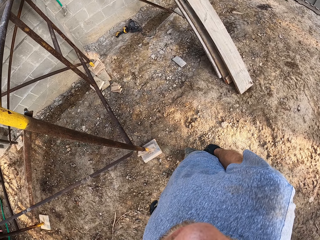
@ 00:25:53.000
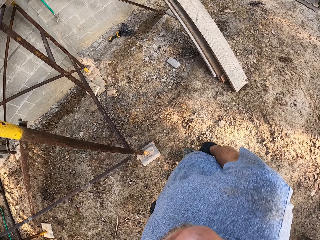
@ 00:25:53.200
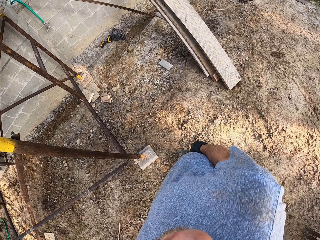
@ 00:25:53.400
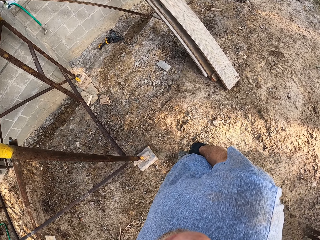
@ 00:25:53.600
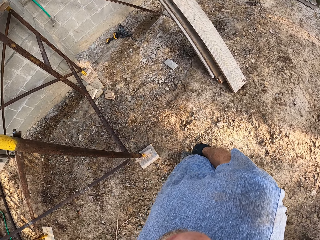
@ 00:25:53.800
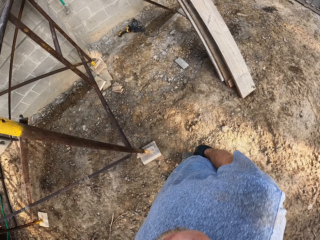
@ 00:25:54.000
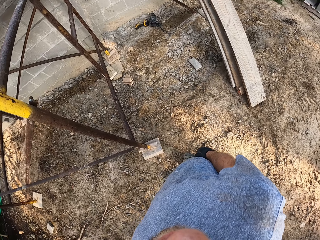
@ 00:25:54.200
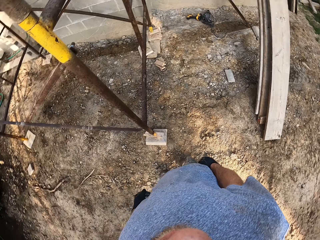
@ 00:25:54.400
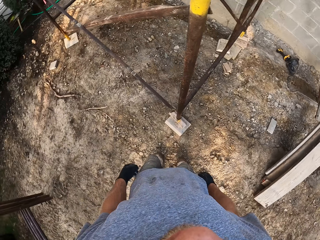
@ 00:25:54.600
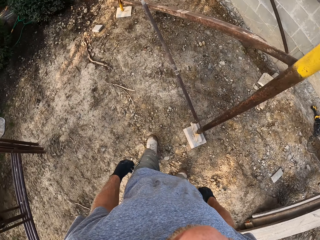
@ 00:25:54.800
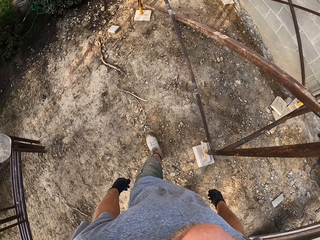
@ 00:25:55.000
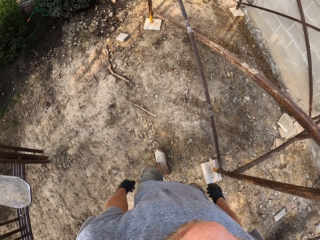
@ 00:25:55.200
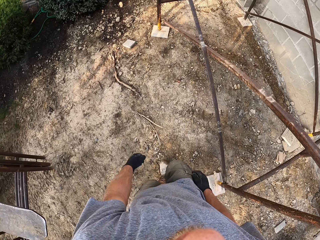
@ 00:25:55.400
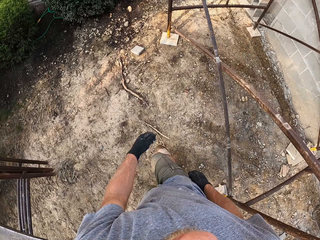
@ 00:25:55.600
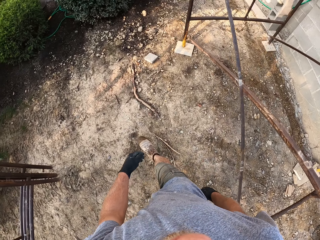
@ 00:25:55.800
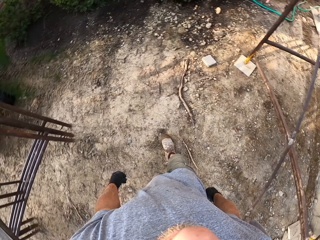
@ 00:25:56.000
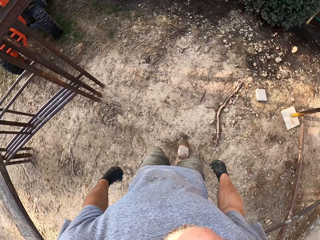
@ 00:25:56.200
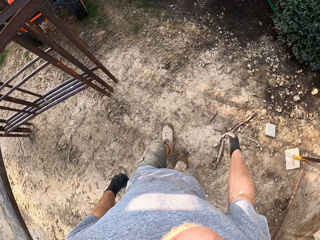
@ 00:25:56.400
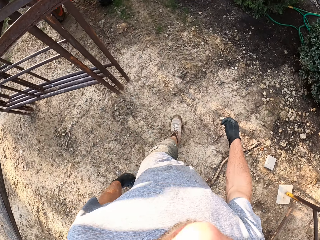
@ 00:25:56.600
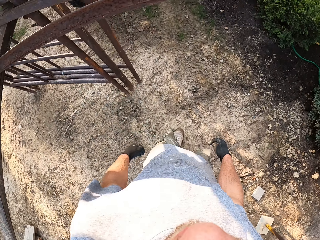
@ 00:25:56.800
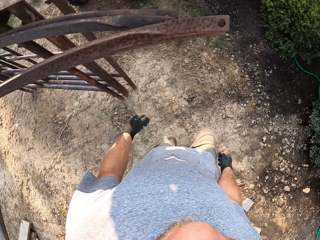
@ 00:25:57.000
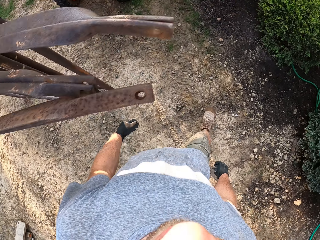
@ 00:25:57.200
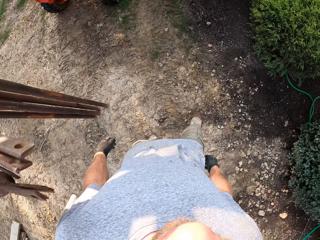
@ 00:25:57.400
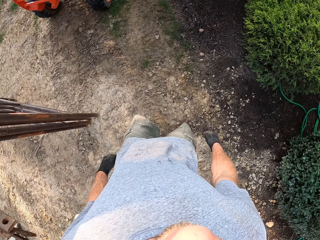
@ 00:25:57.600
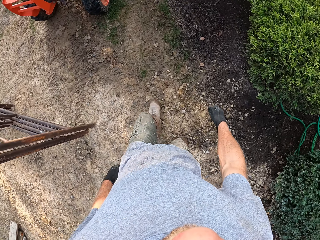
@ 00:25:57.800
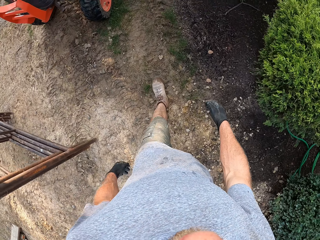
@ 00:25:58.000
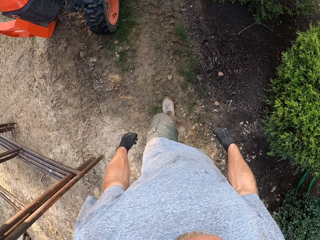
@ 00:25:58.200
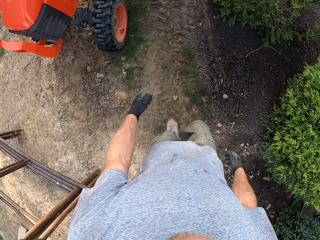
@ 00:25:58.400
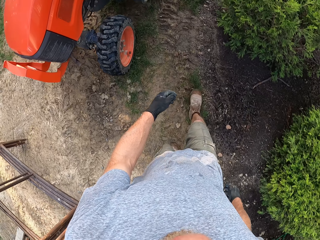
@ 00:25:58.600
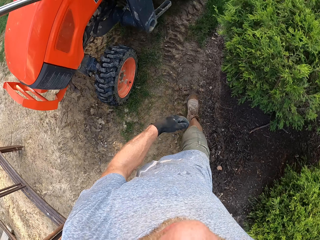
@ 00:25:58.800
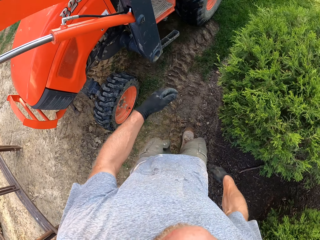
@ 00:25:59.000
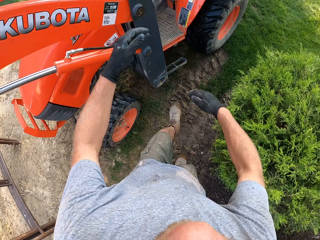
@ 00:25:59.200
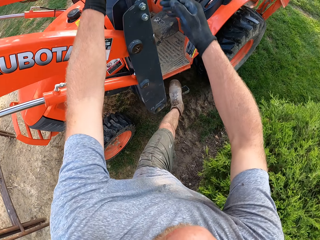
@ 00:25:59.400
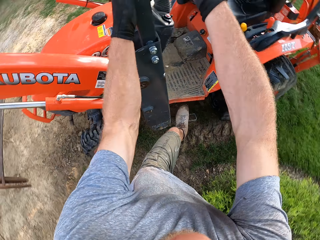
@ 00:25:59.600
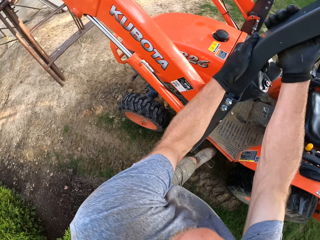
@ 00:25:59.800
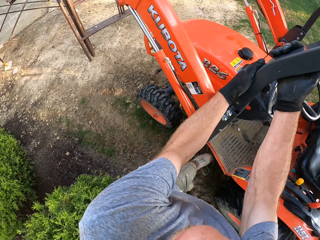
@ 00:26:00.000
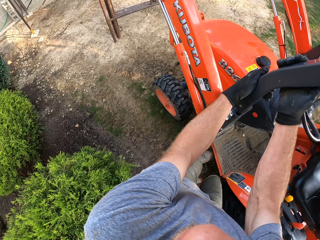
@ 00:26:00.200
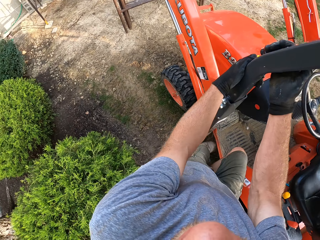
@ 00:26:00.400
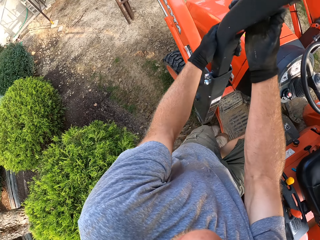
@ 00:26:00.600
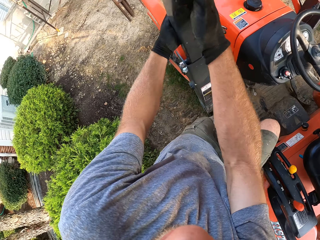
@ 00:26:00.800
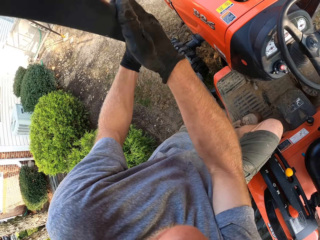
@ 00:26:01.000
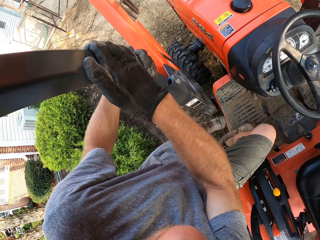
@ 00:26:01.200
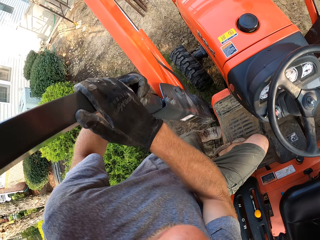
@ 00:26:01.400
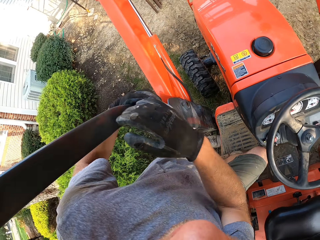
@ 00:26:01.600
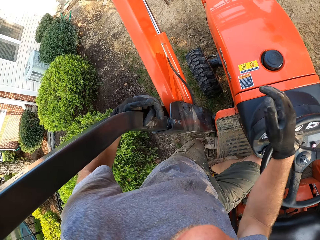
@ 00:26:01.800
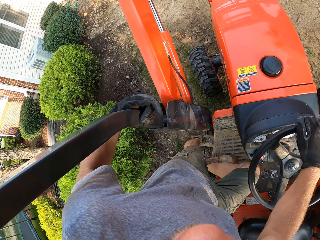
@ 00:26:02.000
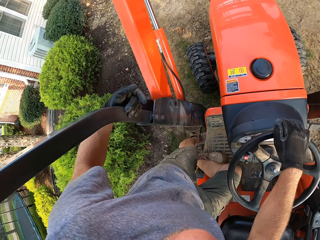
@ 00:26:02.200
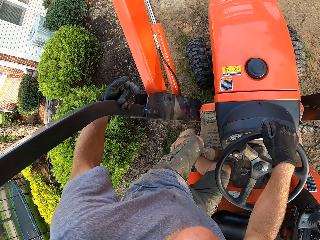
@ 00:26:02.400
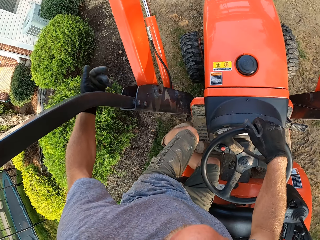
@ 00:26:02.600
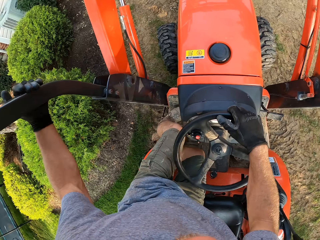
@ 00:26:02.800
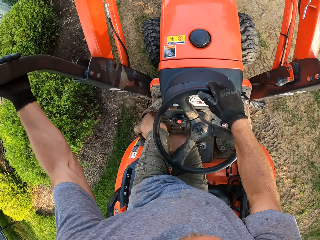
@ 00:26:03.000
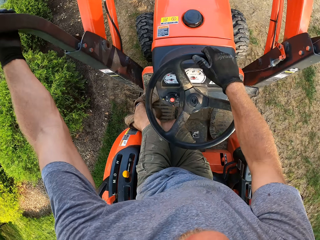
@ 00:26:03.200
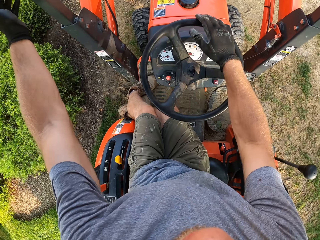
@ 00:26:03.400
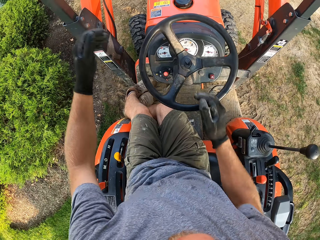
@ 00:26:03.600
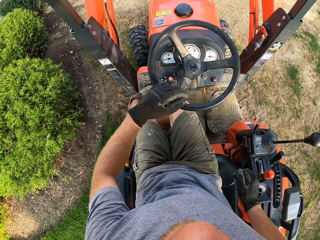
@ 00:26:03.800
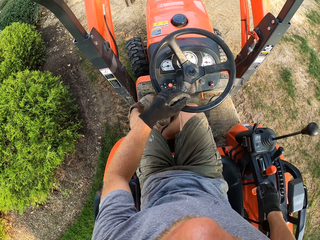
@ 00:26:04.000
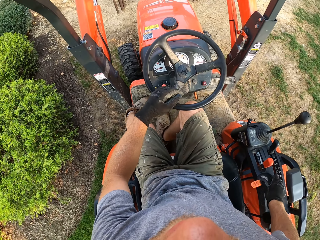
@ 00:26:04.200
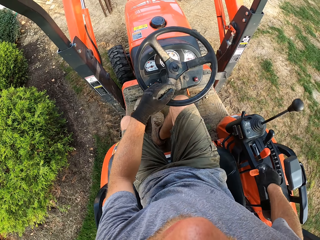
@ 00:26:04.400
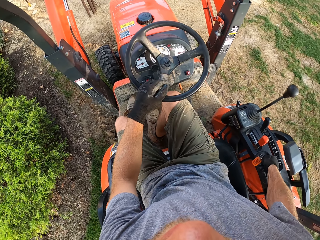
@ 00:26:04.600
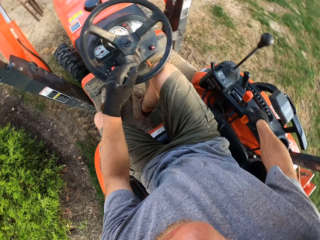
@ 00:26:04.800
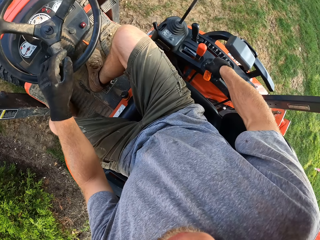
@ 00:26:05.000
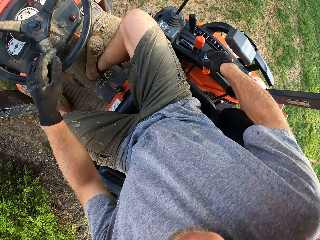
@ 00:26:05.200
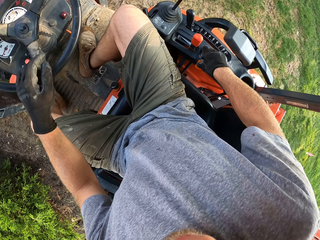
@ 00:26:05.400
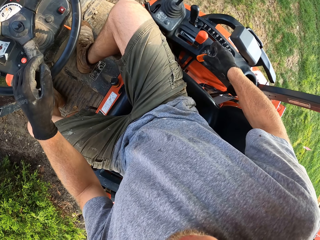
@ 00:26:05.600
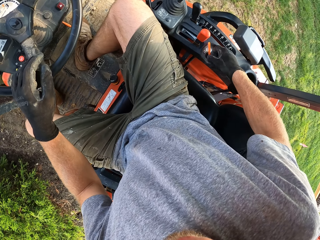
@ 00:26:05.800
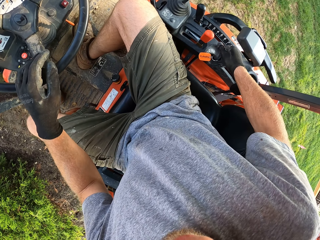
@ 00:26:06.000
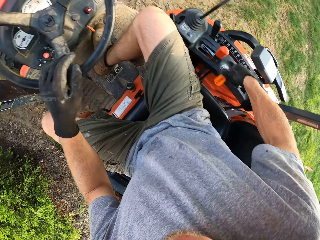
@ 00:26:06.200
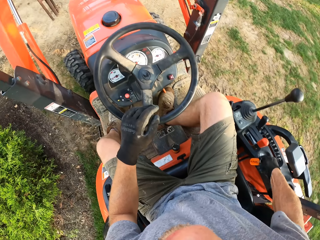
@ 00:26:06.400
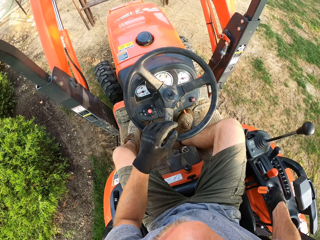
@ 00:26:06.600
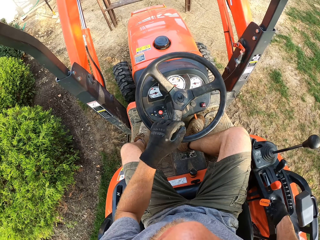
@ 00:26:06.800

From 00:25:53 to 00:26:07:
The camera wearer climbs into the tractor. He holds the tractor with both hands. He places his right hand on the steering of the tractor. He sits in the tractor. He turns on the tractor starter with his right hand.

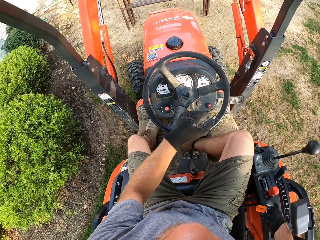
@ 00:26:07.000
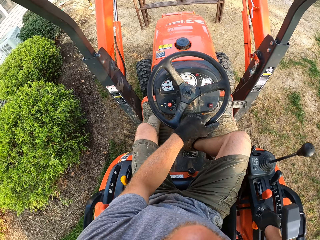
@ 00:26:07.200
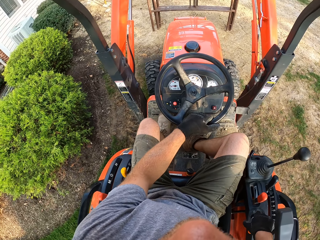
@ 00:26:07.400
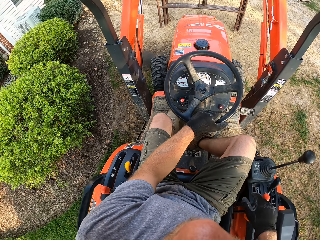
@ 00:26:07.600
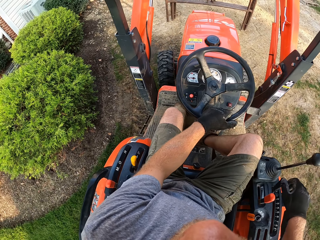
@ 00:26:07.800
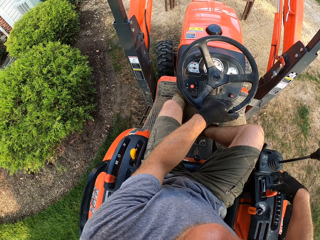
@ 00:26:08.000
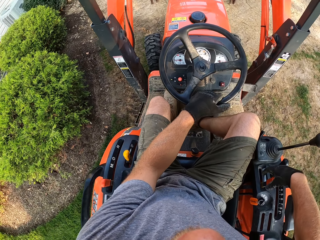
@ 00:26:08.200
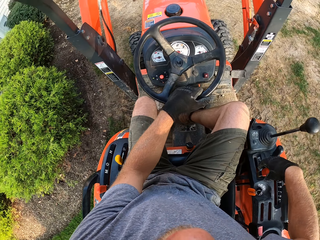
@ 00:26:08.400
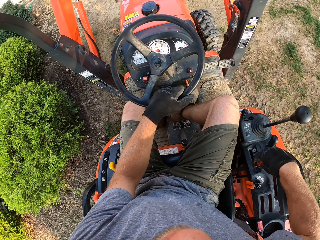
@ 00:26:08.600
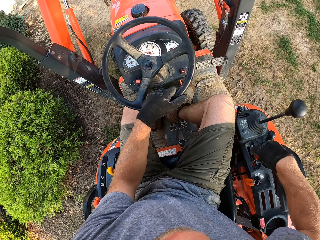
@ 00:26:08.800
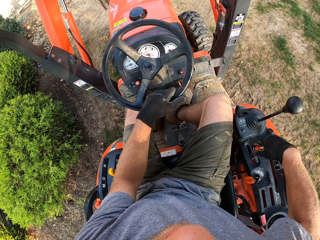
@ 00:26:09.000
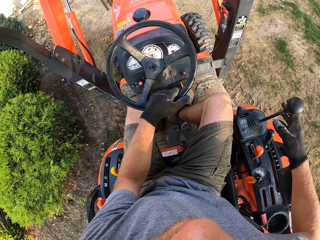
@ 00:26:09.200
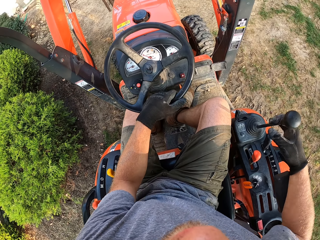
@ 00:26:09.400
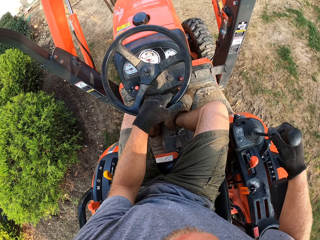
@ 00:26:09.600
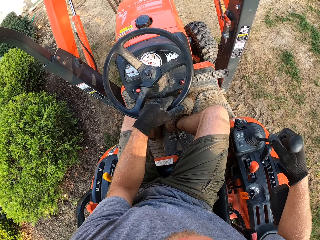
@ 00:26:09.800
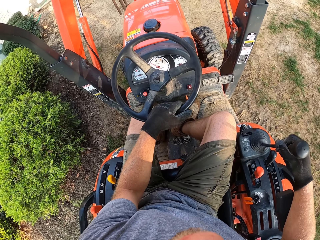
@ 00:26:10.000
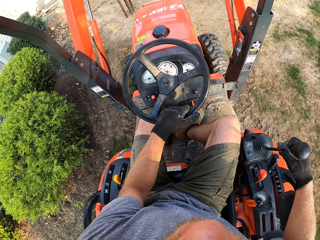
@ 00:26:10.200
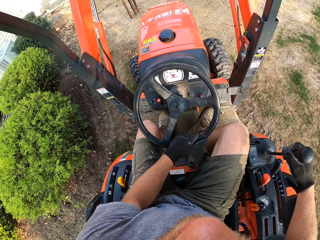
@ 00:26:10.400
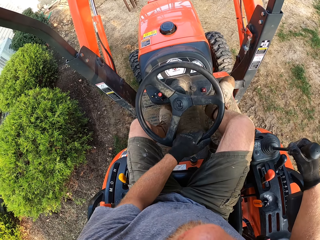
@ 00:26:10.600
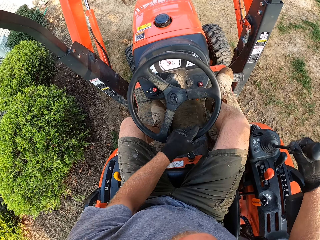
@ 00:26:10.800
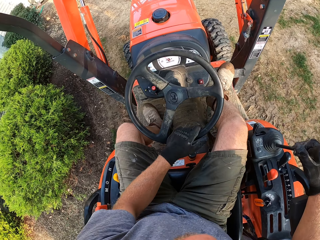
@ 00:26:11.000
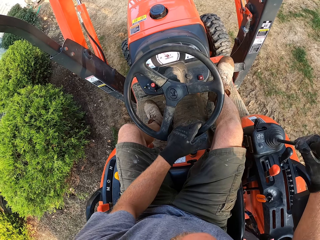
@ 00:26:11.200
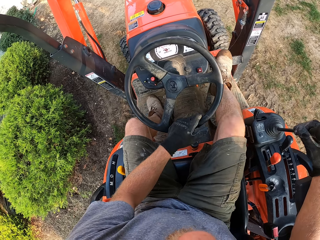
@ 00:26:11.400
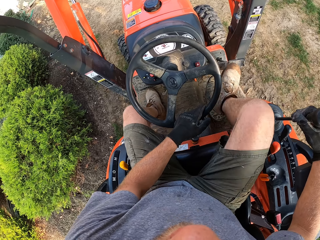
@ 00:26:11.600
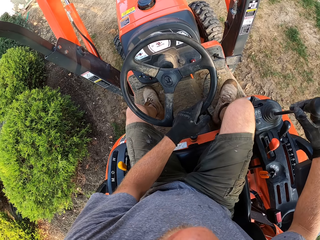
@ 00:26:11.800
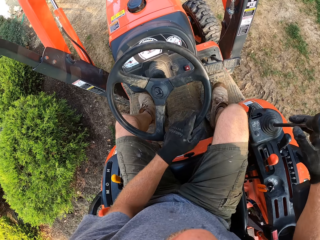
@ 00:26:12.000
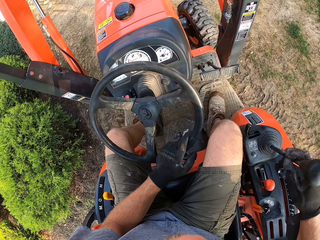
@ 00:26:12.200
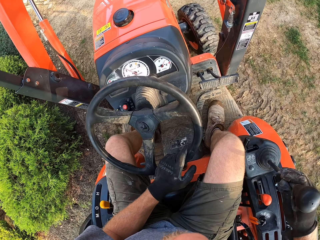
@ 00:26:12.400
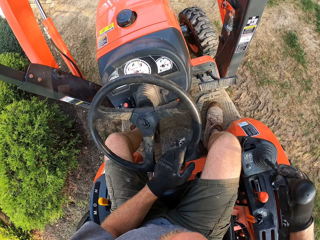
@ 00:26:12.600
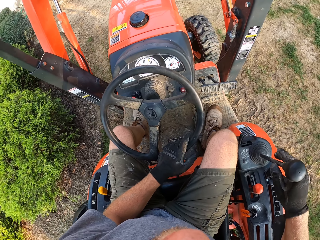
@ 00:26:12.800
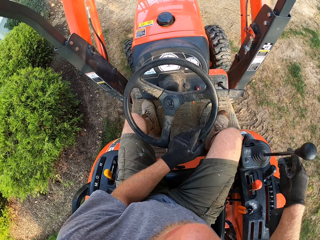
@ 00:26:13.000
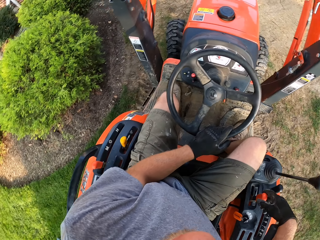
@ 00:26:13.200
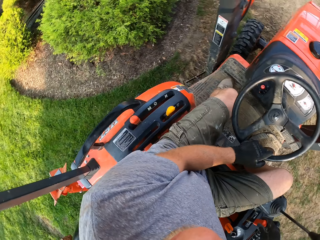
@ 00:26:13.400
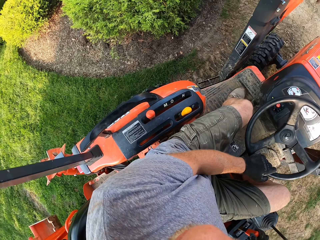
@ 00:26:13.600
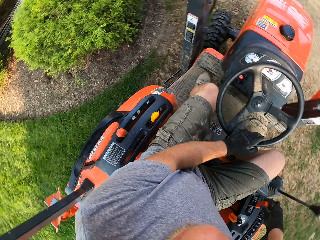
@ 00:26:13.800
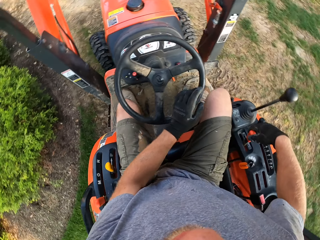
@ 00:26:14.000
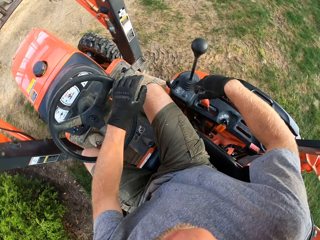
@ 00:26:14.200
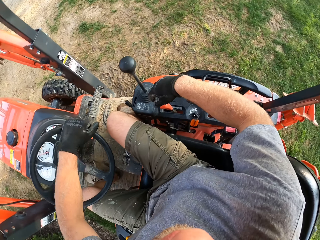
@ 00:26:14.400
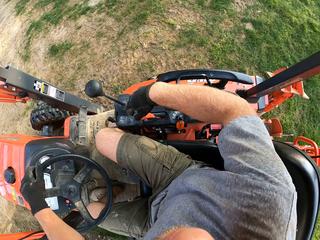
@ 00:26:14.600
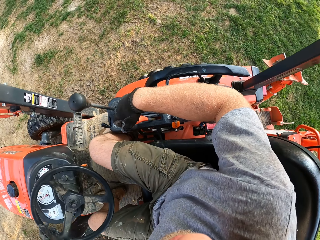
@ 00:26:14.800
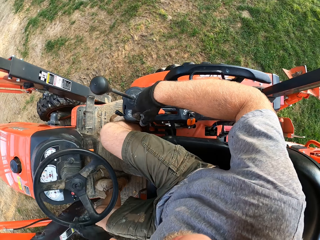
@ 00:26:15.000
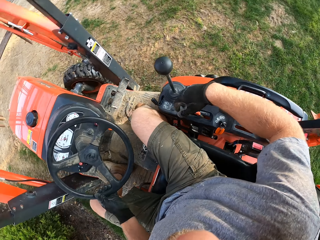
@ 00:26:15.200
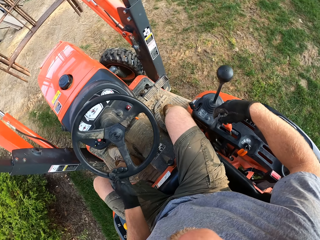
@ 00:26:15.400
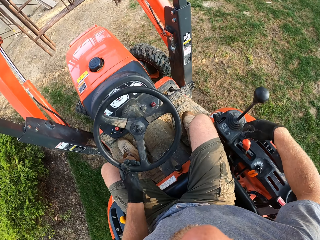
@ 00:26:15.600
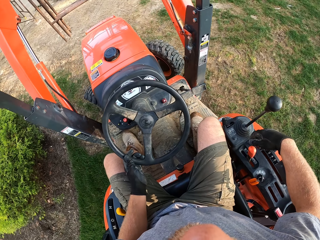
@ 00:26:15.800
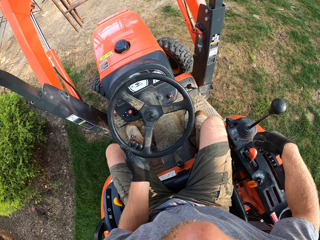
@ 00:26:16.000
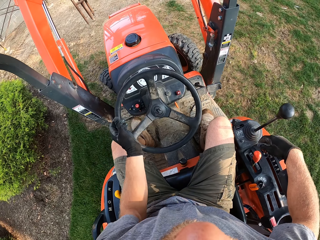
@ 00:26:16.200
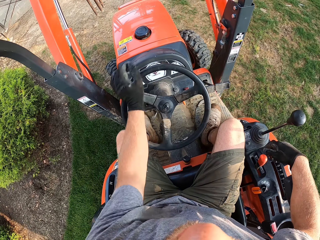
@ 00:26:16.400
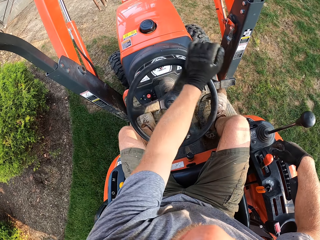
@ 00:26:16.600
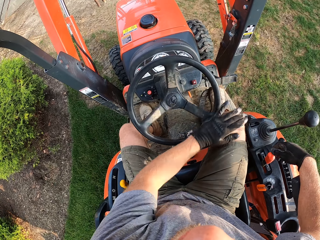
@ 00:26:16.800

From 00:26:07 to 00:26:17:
The camera wearer pulls a gear in the tractor. They pull another gear in the tractor. They pull down the steering. They step on a clutch of the tractor. They drive the tractor back.
